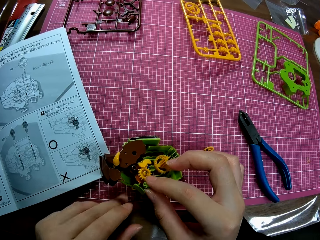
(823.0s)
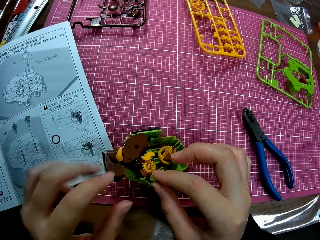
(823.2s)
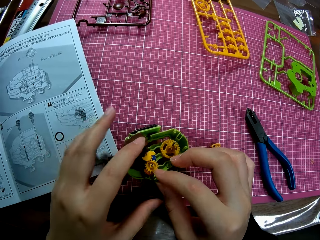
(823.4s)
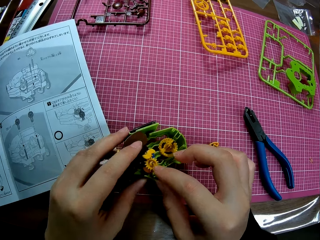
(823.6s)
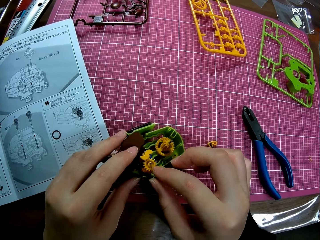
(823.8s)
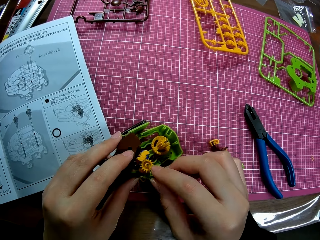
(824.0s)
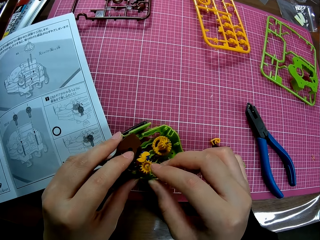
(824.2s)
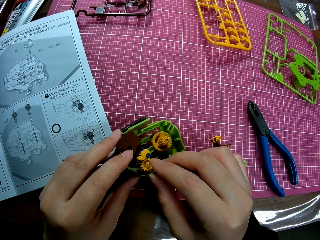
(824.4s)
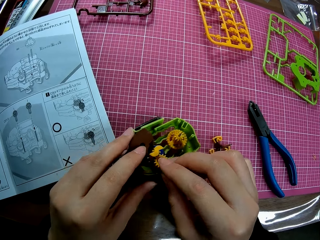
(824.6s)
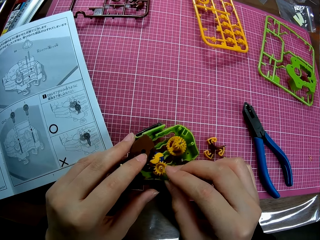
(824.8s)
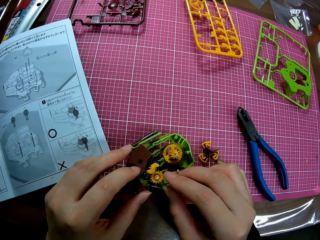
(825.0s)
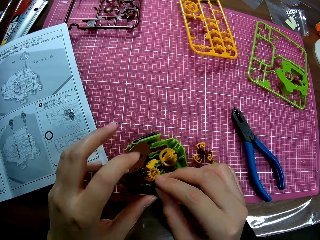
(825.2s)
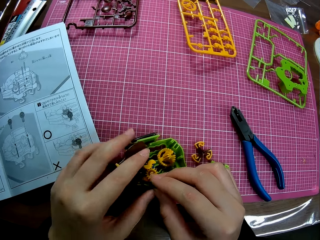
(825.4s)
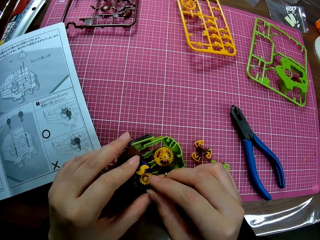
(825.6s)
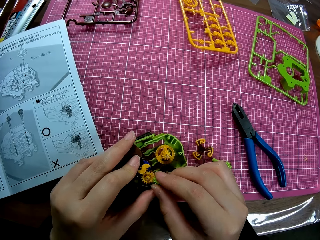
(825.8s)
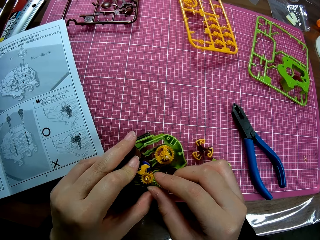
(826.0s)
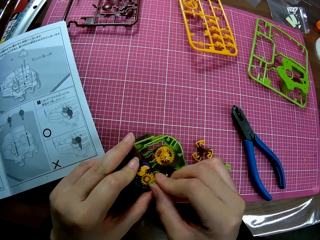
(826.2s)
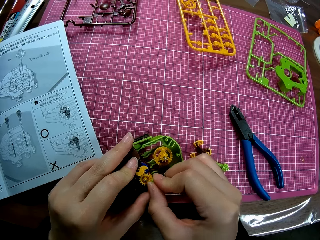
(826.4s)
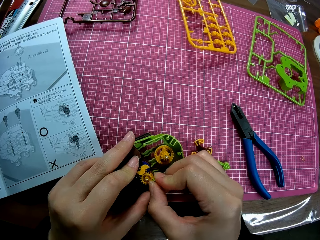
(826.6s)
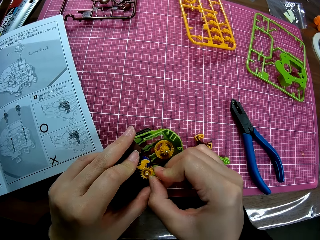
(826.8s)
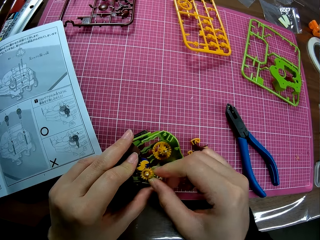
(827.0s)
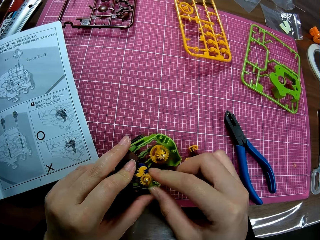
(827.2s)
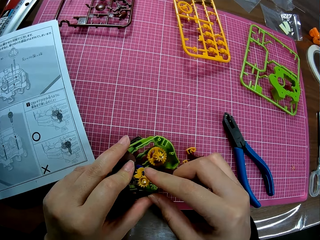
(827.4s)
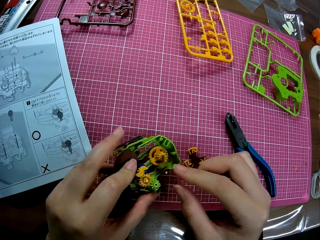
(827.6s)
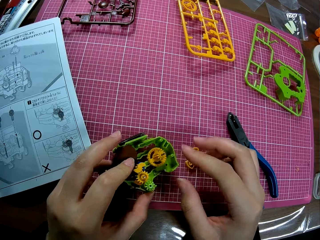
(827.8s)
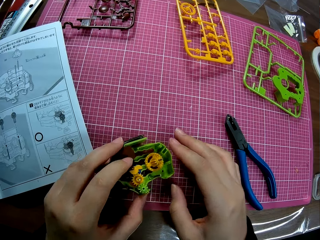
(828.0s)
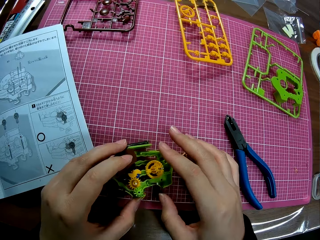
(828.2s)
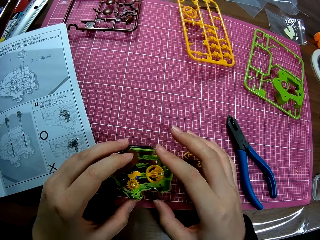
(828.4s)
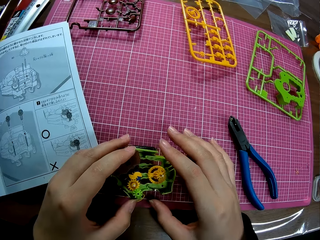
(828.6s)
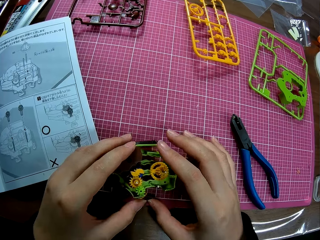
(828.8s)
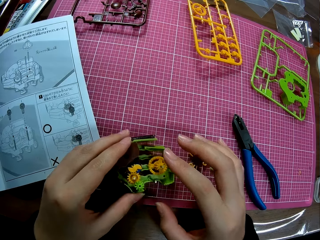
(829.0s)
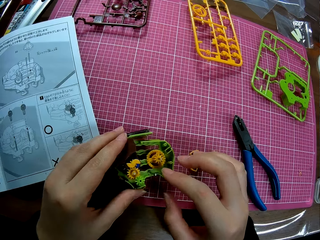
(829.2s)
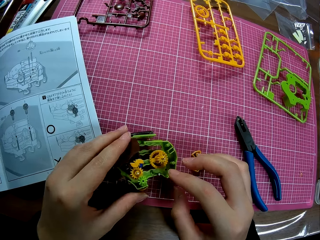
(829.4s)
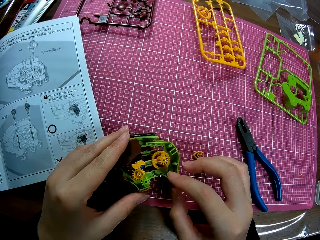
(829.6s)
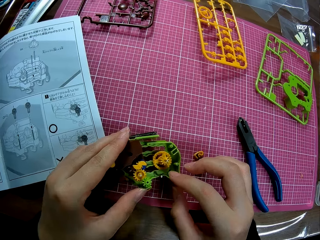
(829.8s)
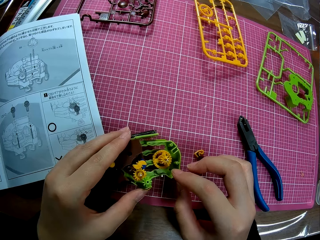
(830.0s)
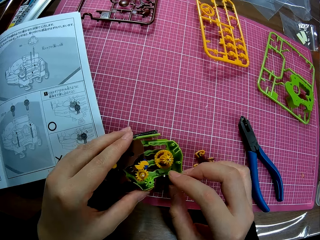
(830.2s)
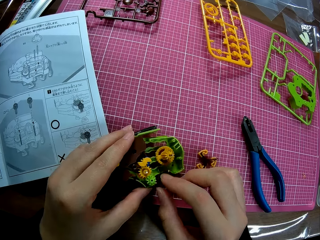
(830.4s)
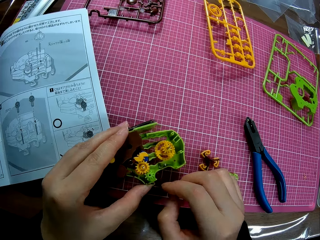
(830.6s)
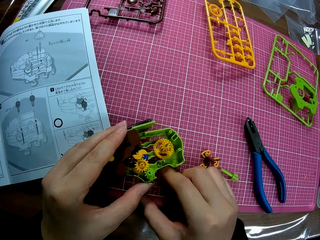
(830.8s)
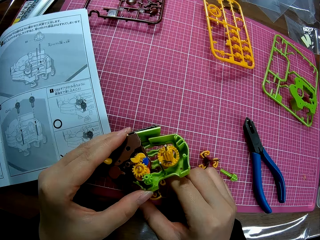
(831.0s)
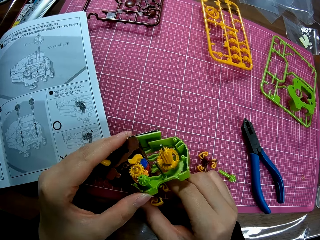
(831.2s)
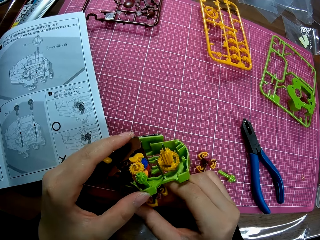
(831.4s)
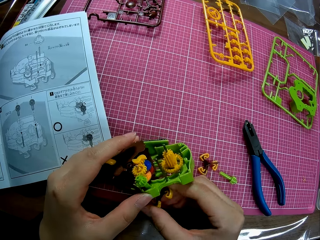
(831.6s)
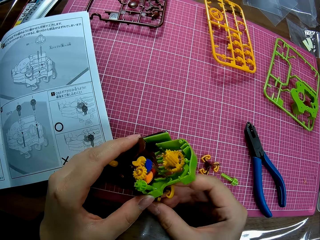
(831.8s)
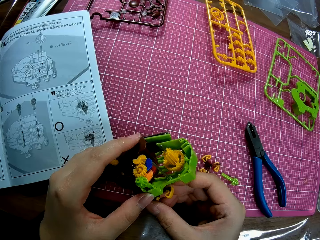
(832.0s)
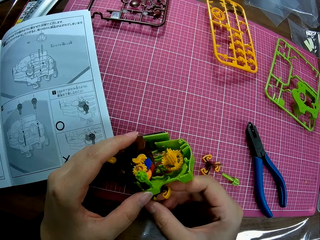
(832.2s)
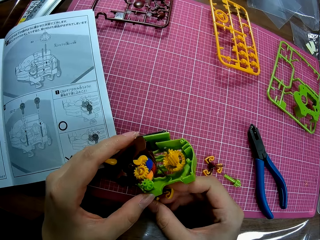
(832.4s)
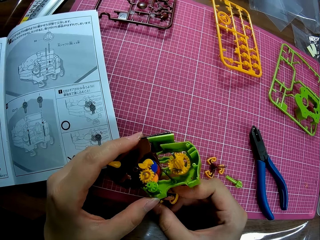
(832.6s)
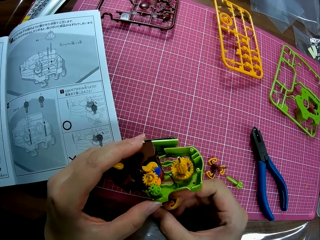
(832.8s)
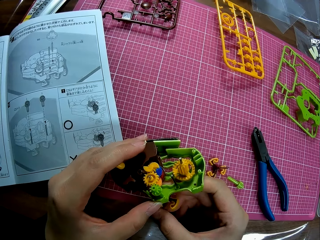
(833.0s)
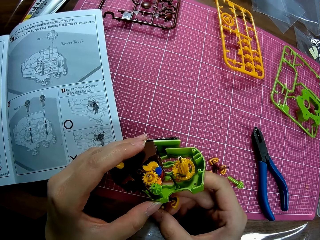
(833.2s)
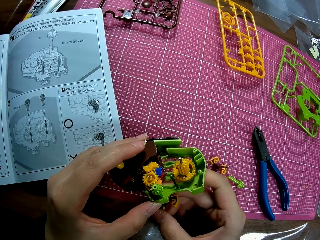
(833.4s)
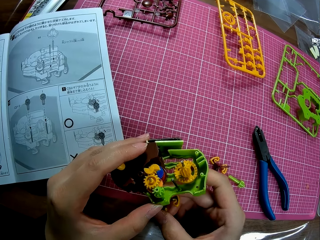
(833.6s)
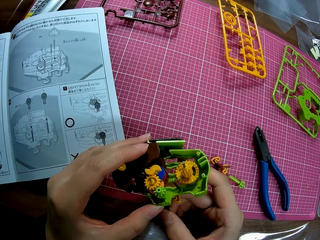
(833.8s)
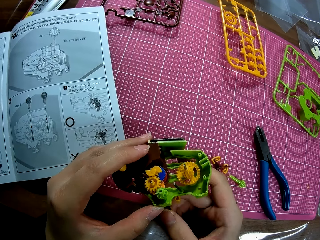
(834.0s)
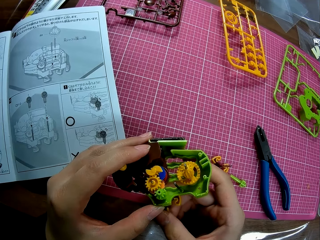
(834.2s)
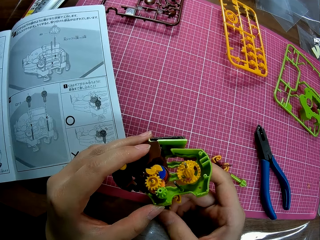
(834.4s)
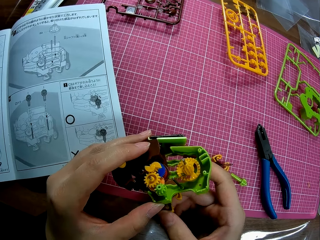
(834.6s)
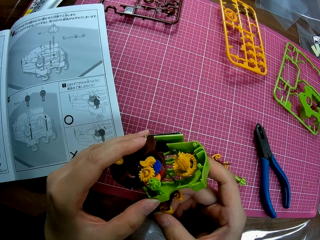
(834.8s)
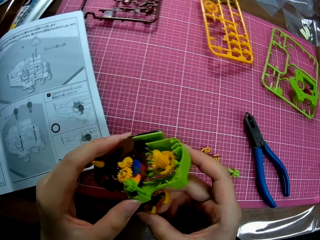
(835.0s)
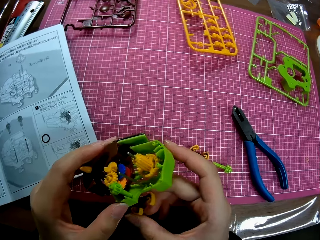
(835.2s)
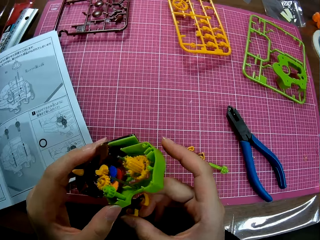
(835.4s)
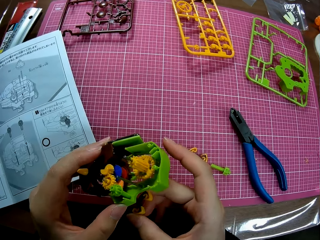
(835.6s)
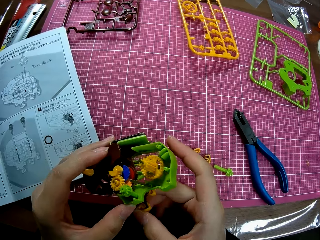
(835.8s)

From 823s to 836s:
The camera wearer sticks a modeling piece on the model. He pulls his hand off the modeling piece. He rotates a modeling piece.

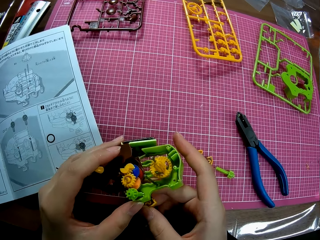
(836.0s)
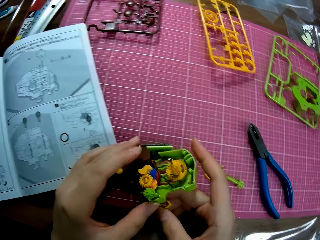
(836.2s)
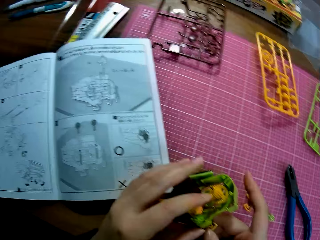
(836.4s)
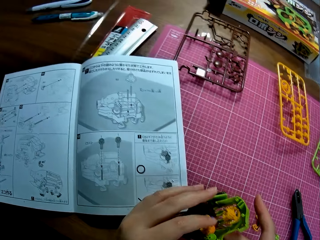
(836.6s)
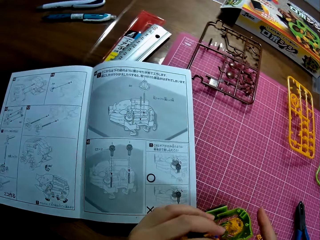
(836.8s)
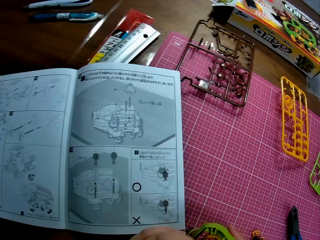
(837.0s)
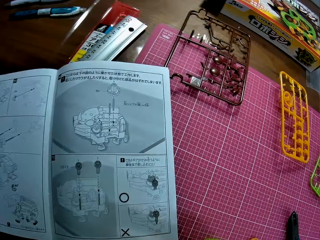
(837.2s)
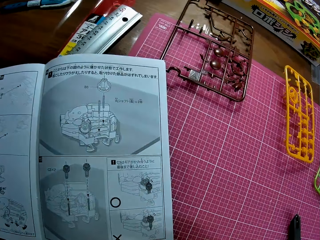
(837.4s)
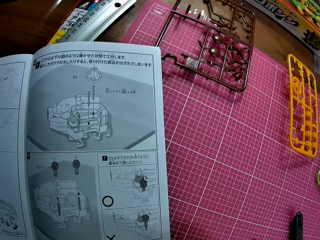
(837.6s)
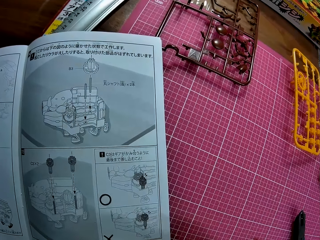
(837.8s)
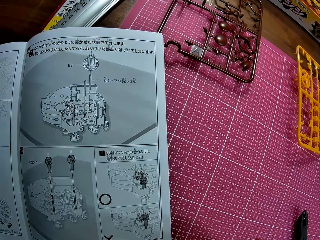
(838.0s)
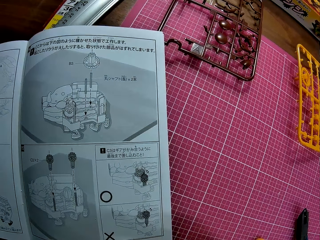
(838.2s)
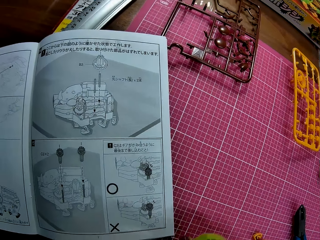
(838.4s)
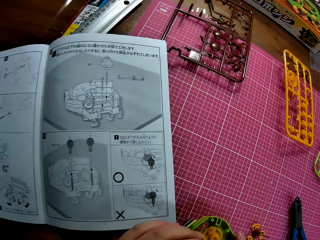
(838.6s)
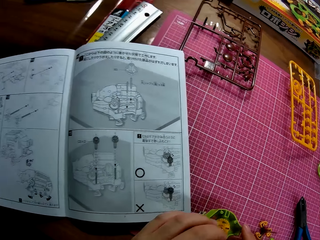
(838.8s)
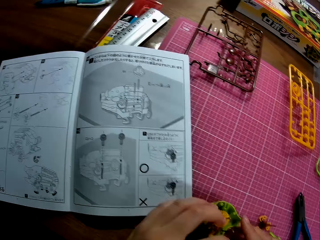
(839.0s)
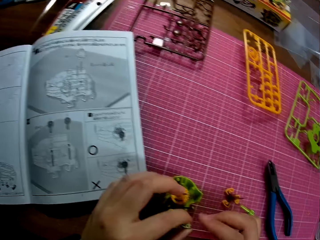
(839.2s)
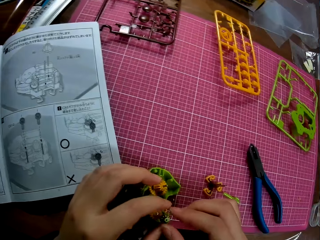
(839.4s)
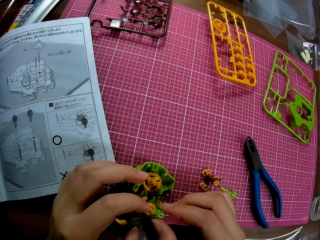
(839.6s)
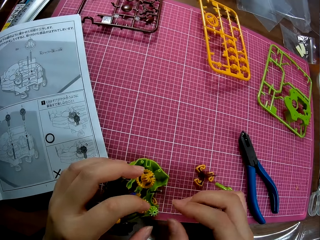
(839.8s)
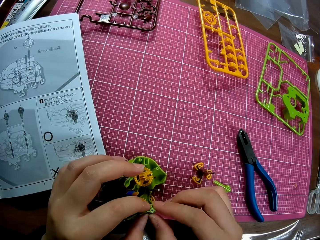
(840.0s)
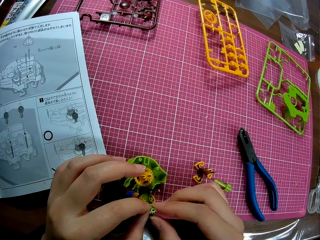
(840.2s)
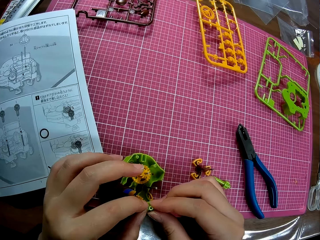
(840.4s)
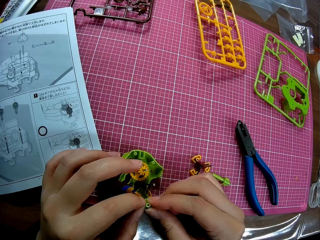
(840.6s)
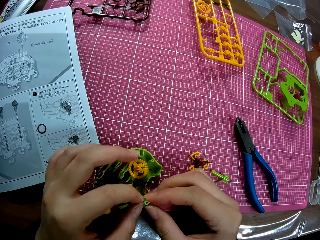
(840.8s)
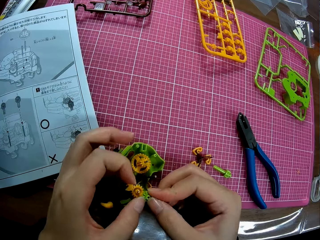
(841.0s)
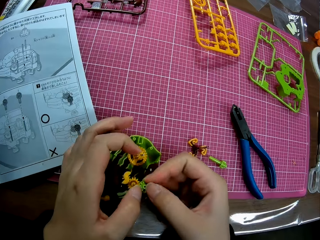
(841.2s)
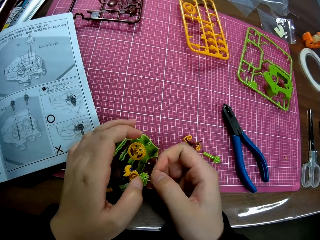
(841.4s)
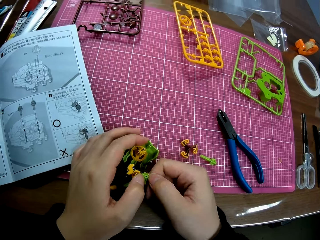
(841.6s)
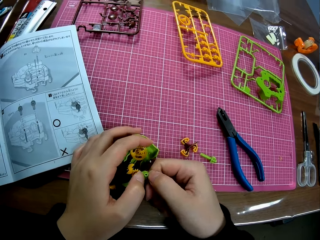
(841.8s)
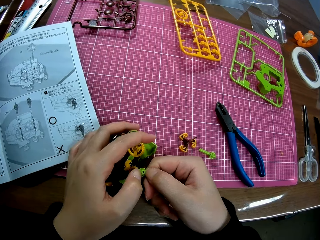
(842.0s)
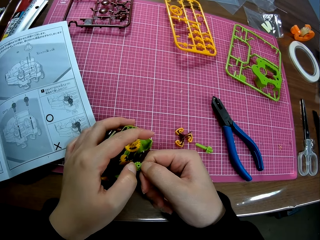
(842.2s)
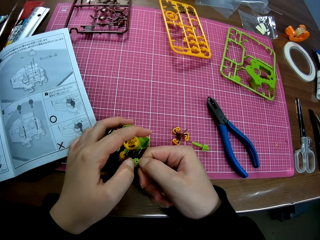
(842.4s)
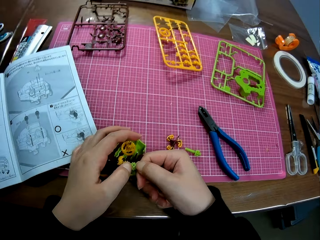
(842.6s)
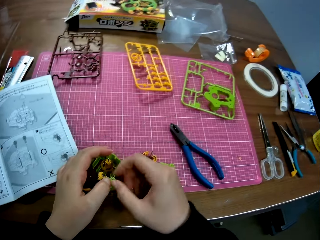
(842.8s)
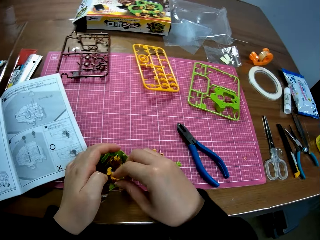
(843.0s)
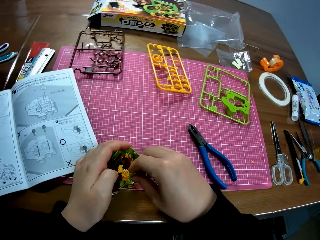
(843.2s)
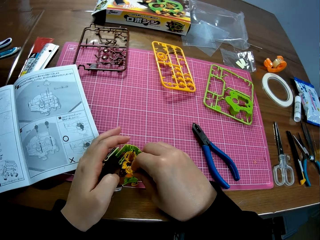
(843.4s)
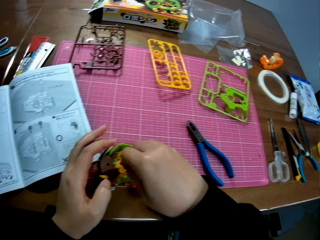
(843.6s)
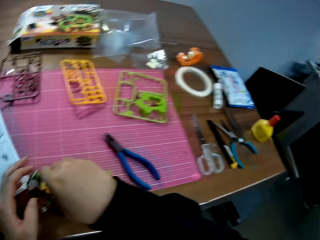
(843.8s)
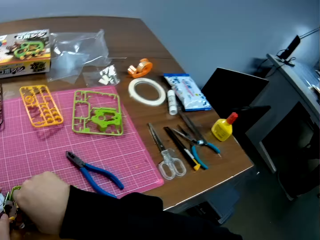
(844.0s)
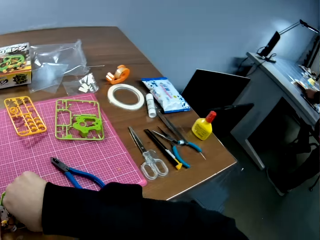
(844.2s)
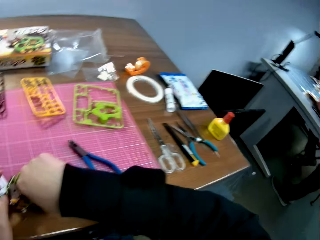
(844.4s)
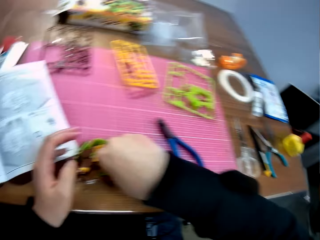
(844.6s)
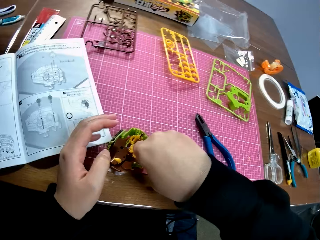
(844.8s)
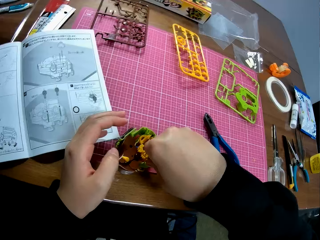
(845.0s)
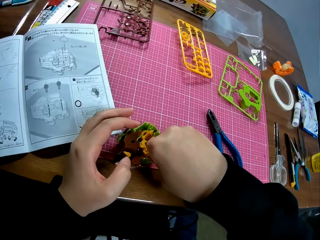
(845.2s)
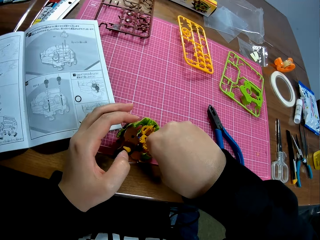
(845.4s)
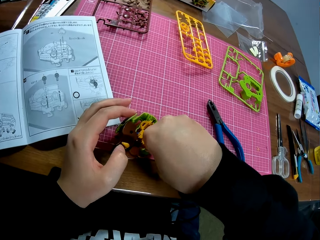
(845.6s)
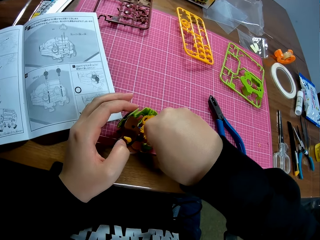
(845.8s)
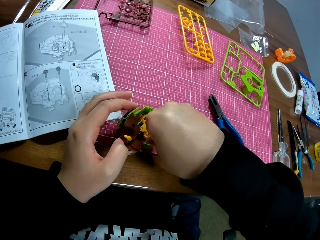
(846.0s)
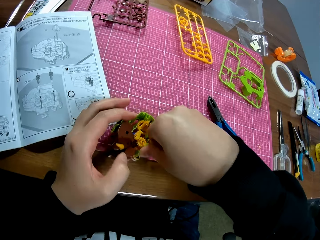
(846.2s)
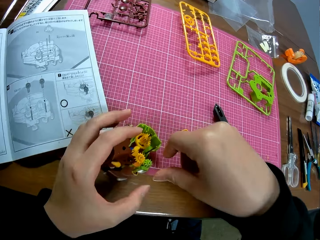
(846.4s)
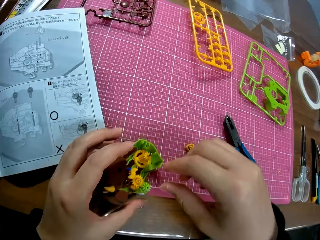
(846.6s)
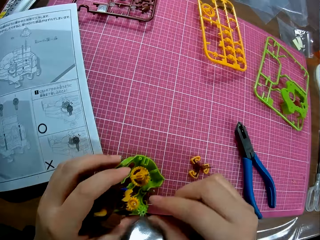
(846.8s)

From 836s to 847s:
The camera wearer sticks a modeling piece on the model.
